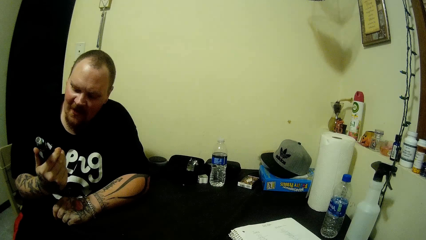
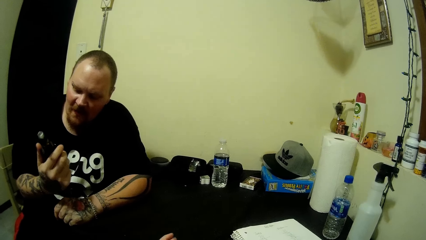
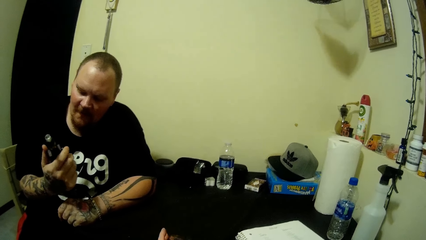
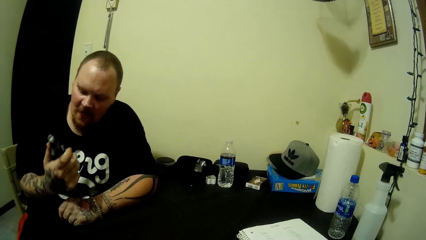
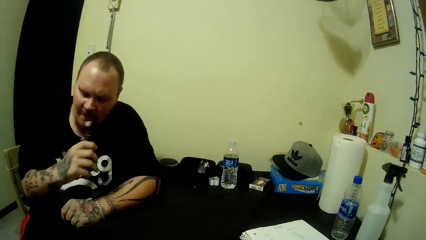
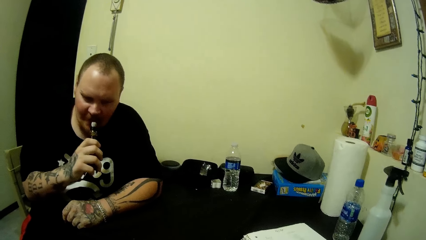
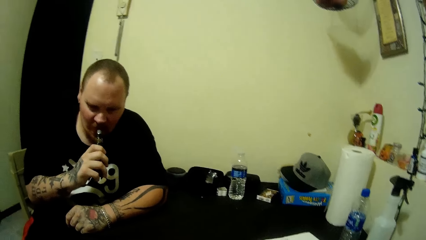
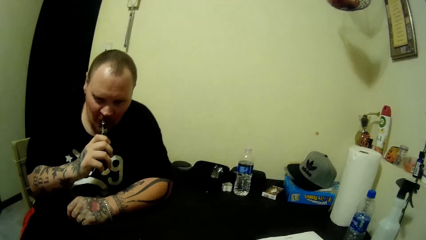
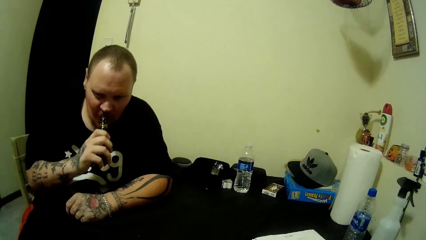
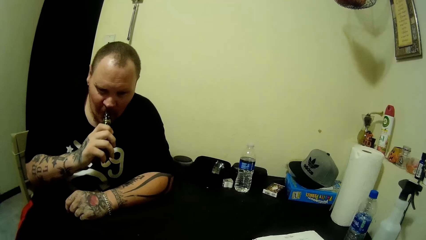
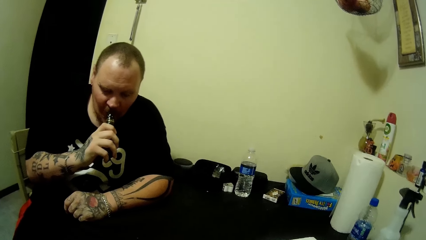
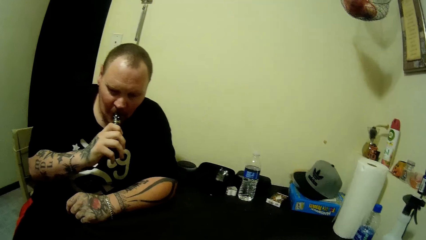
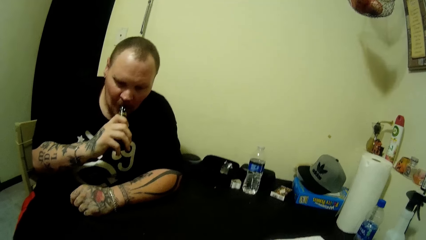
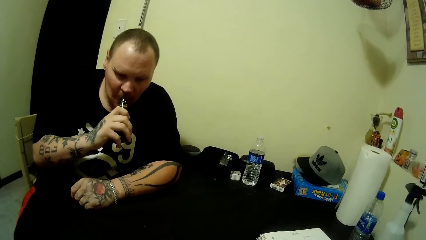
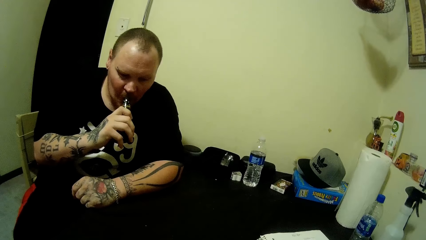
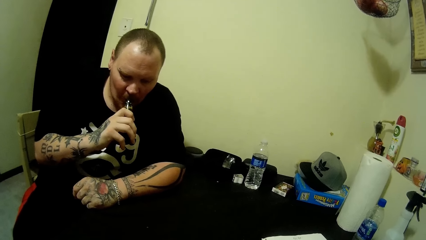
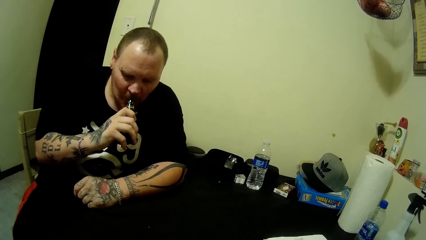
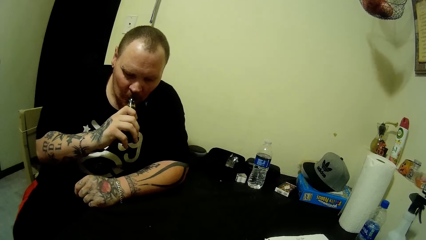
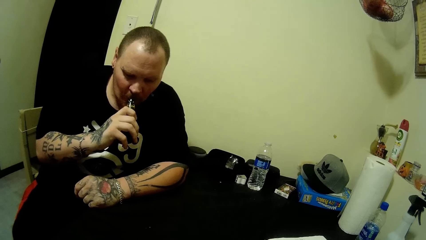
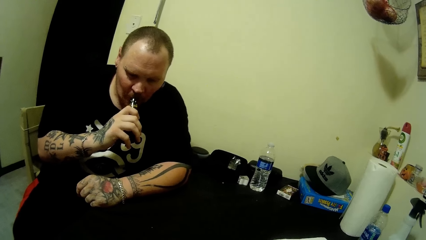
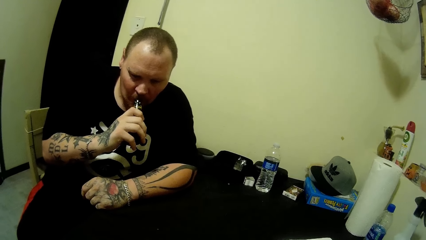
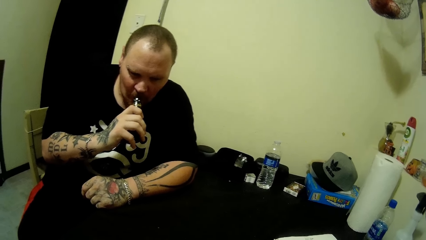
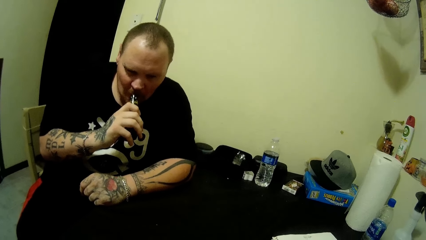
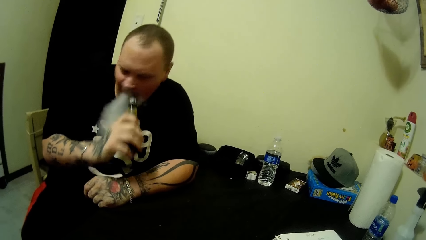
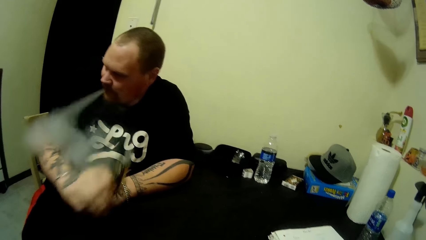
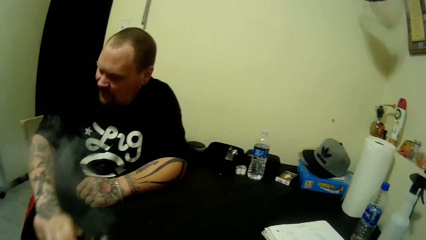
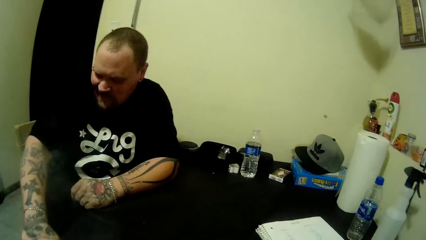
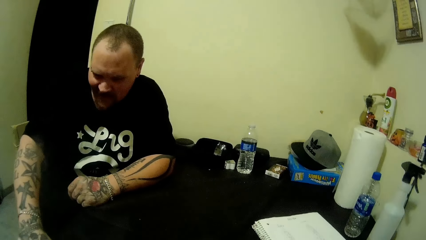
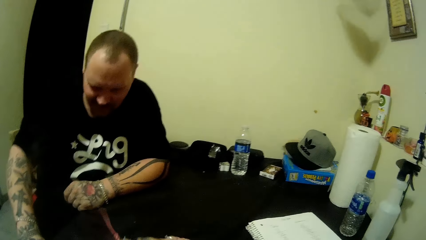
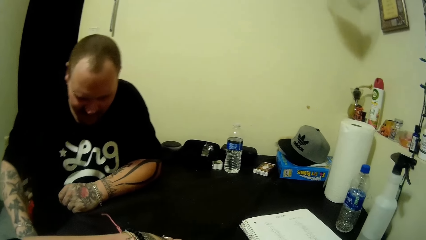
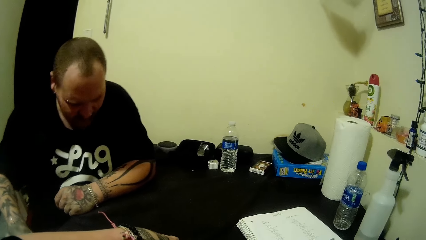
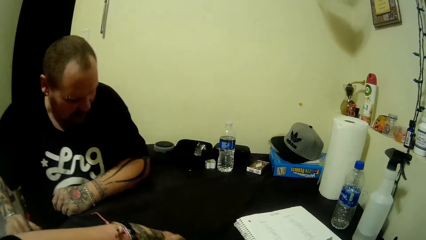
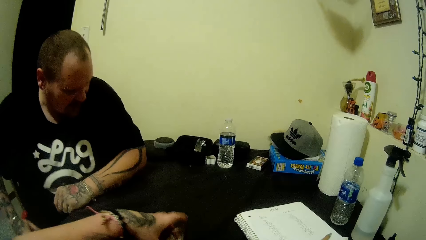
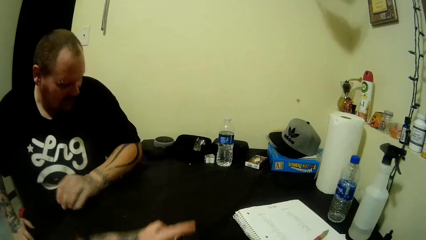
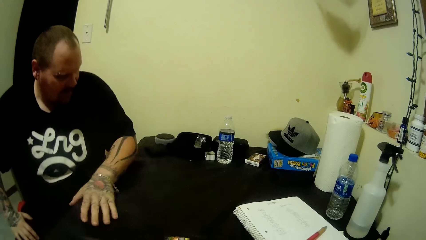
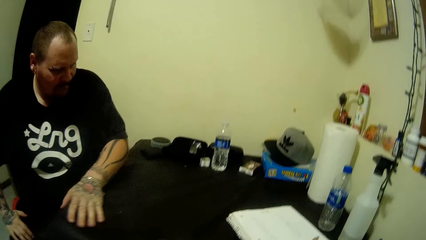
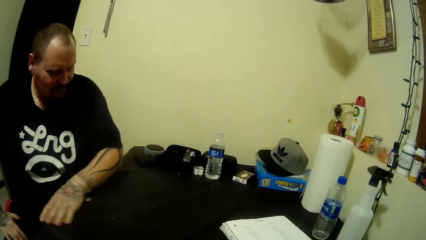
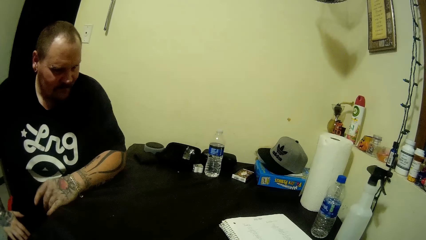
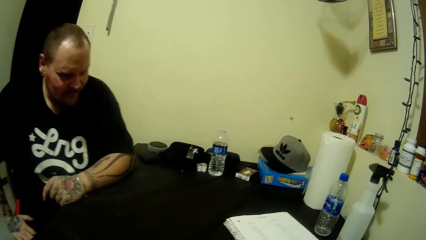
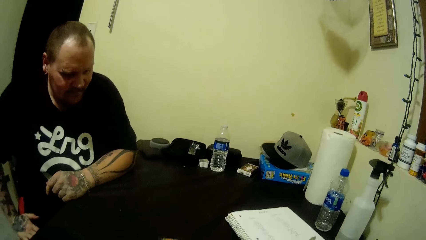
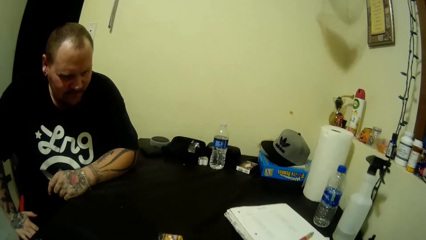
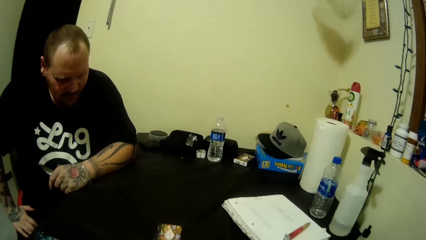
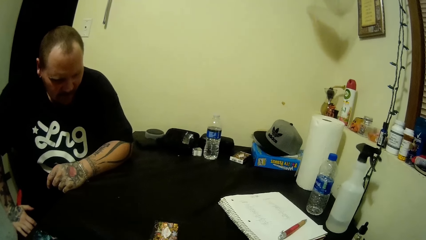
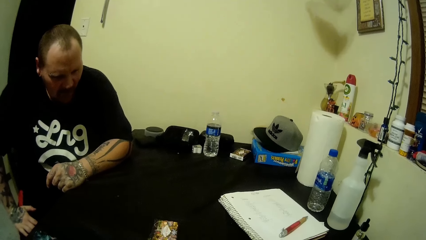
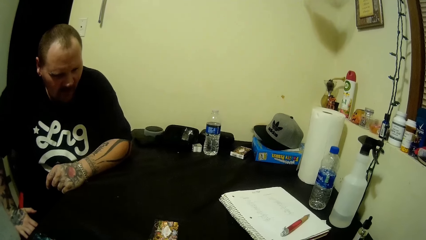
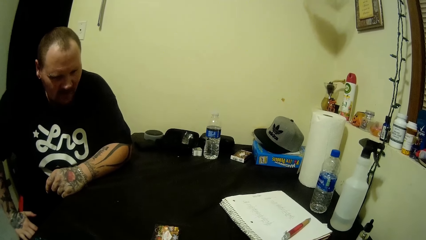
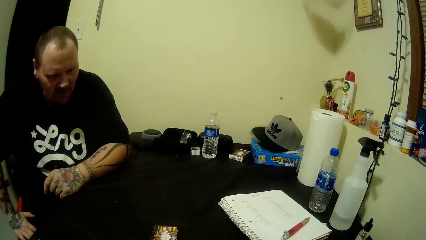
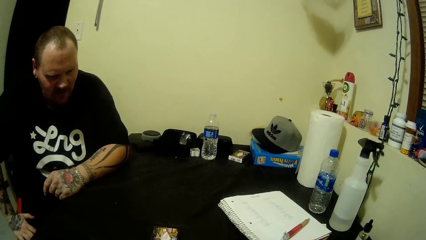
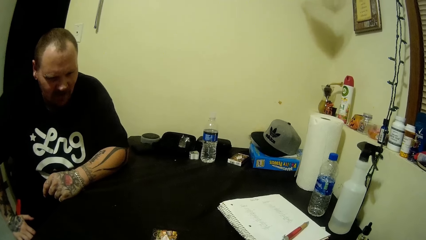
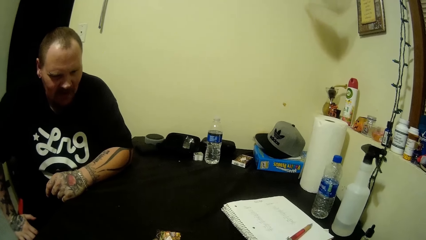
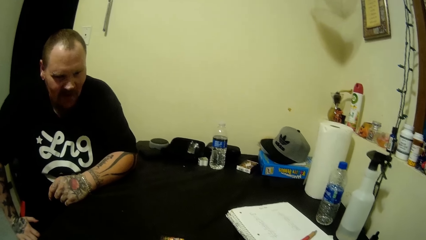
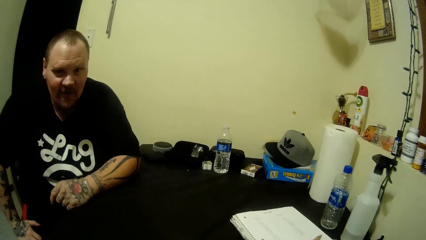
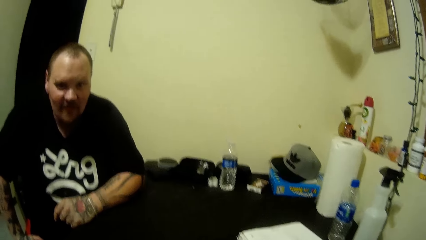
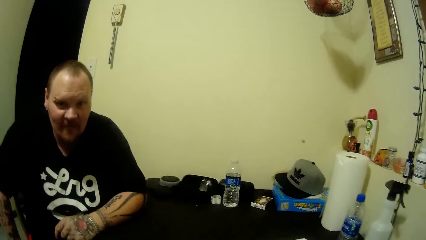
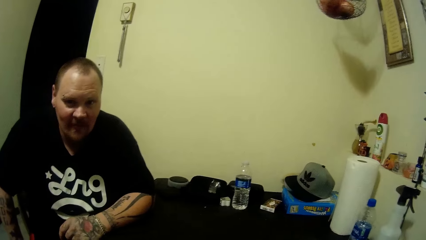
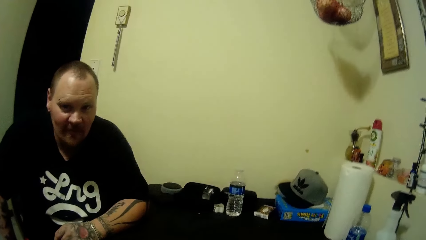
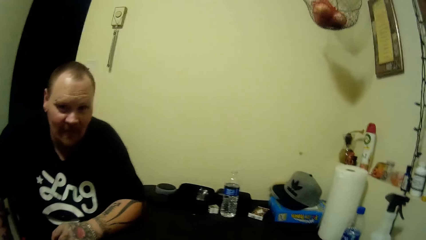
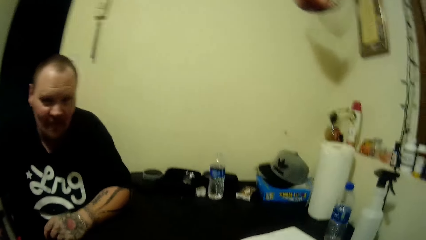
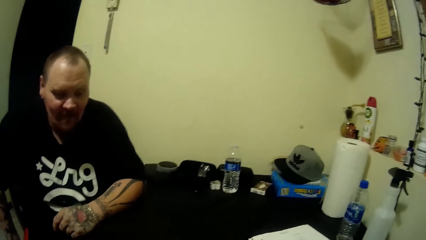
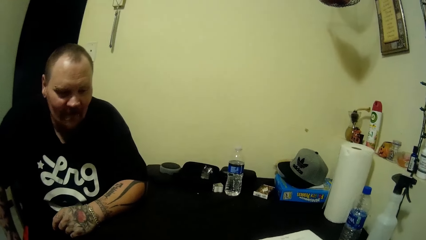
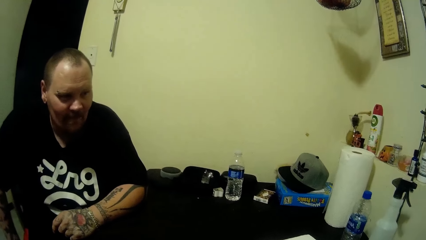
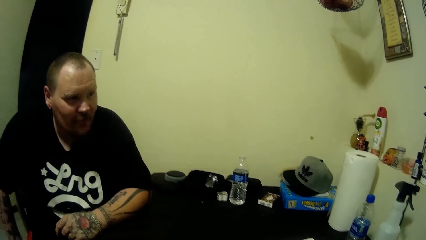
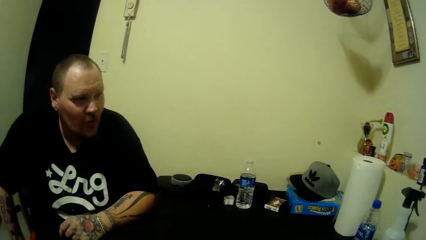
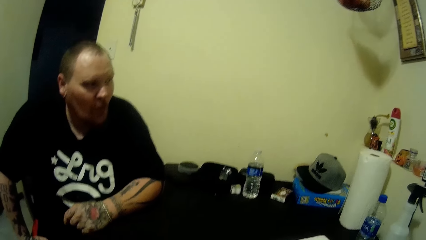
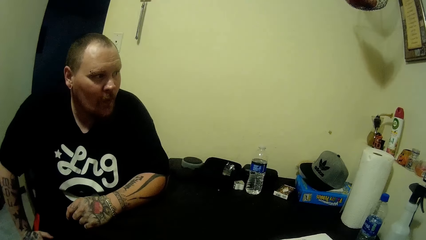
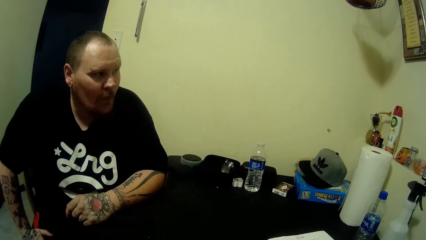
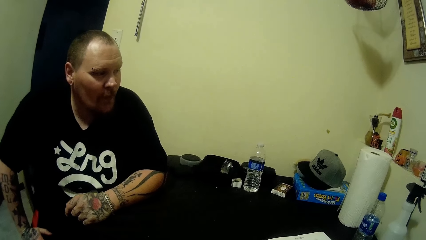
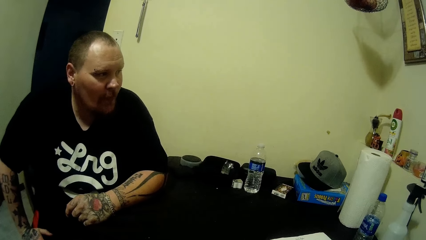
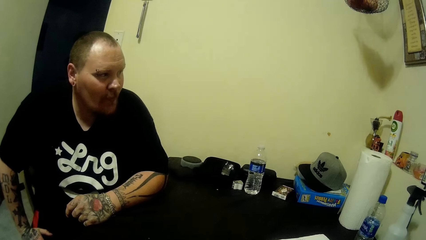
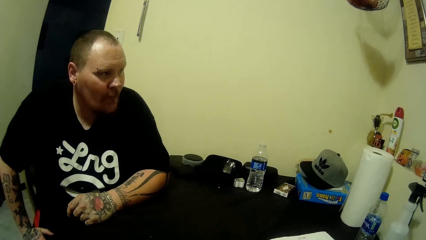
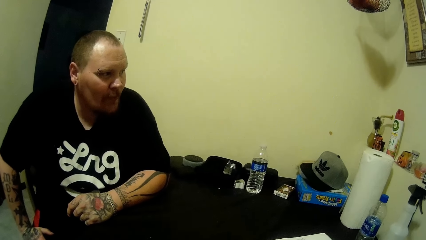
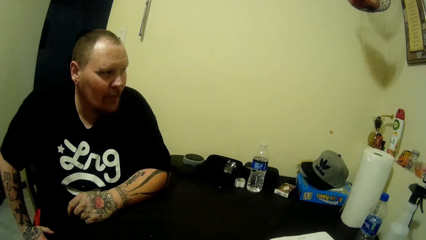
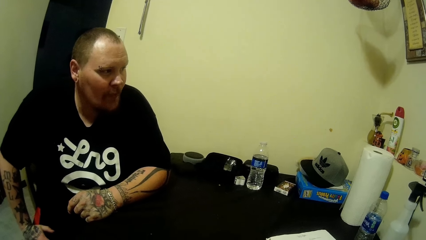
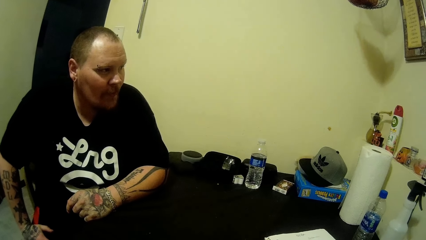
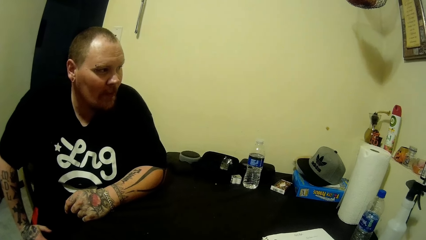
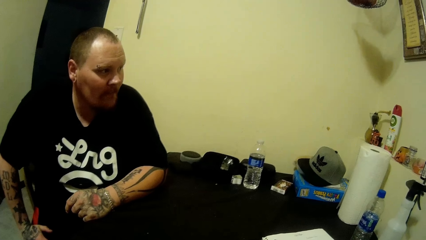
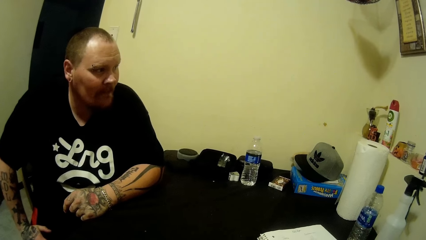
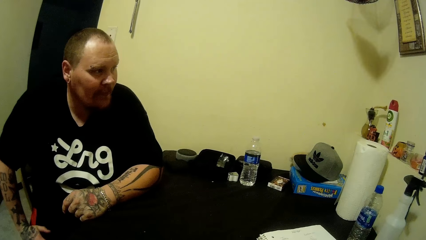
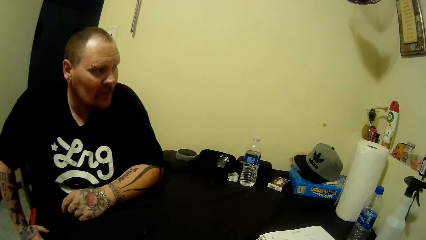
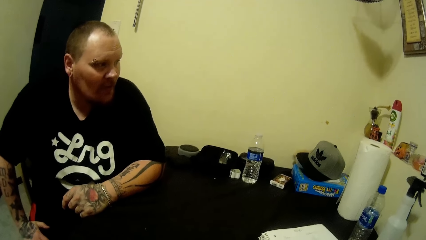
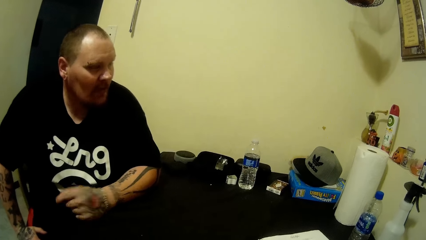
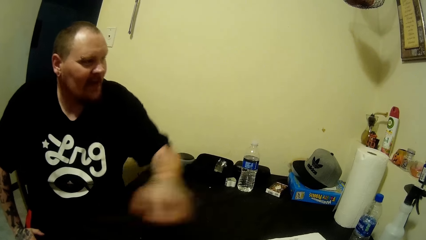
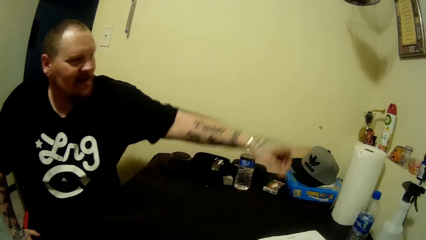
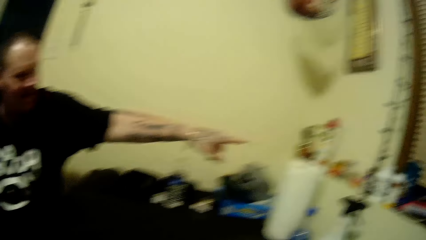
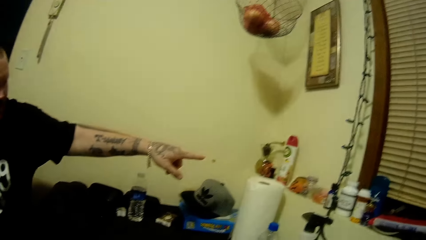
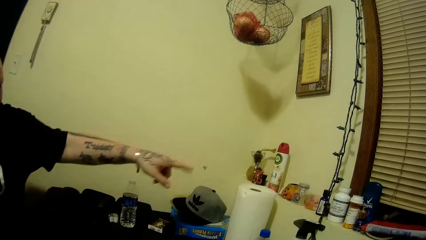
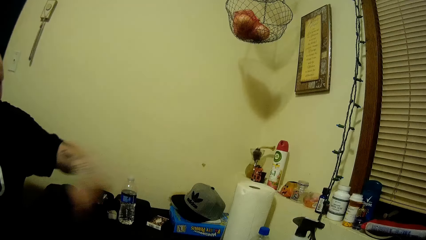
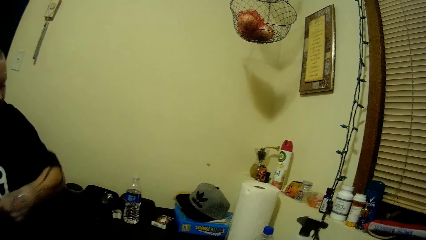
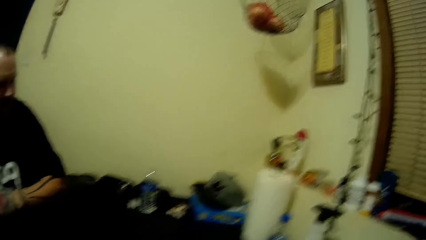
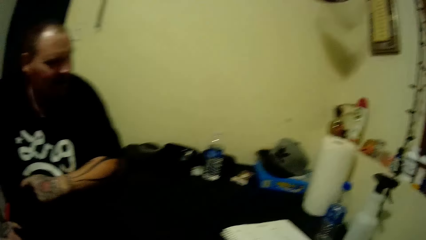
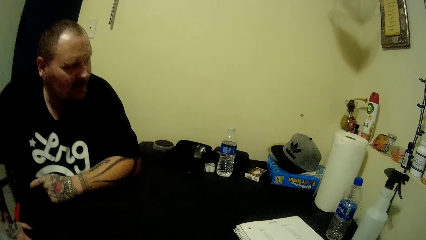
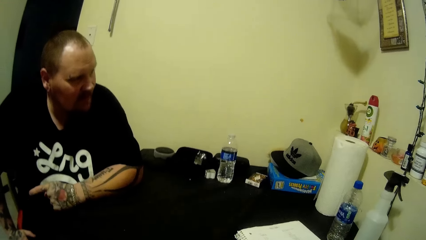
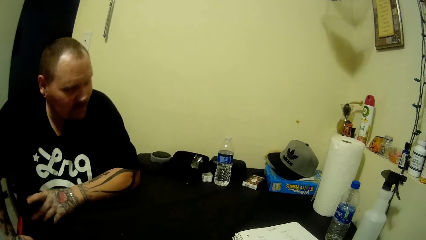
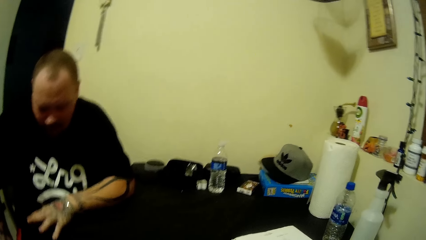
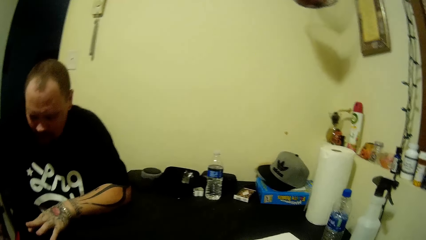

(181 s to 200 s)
A man smokes the tobacco. The camera wearer looks at the man. They talk to the man.
